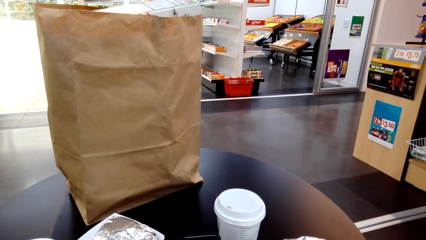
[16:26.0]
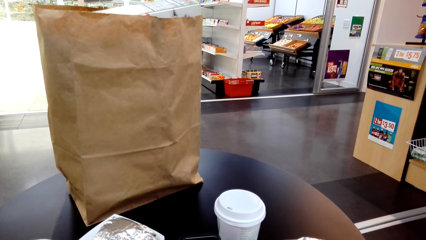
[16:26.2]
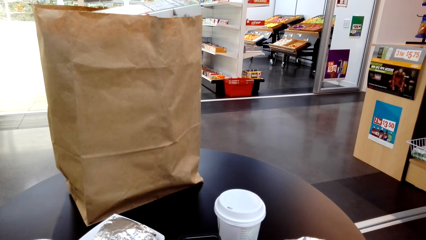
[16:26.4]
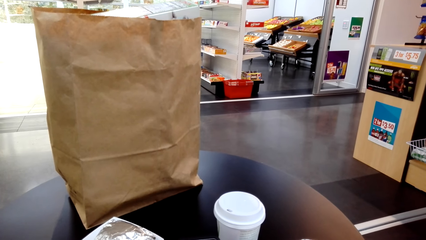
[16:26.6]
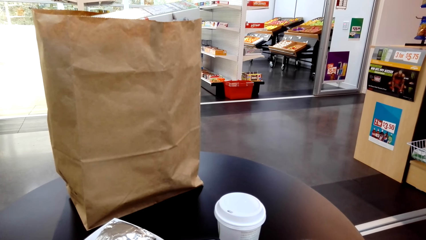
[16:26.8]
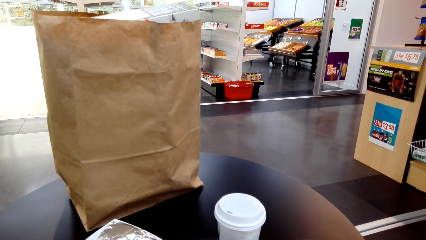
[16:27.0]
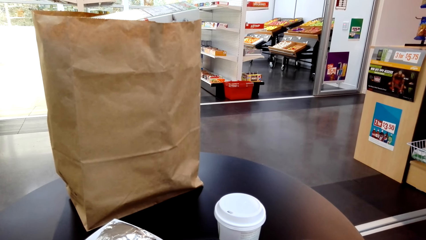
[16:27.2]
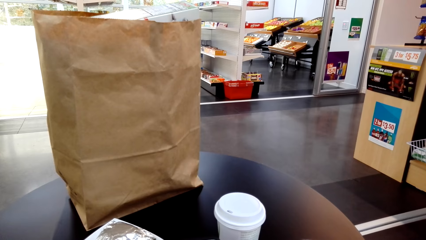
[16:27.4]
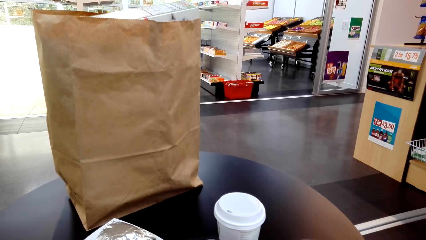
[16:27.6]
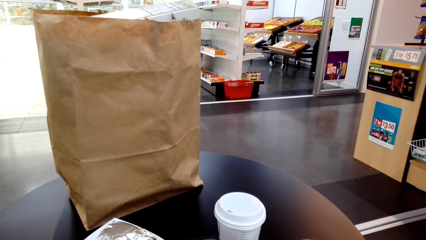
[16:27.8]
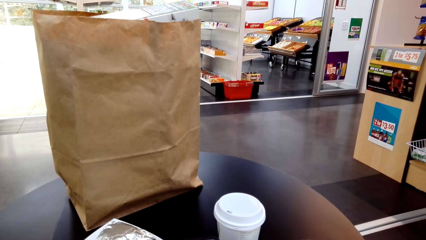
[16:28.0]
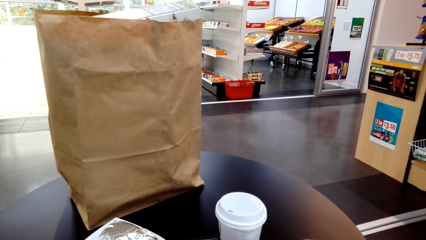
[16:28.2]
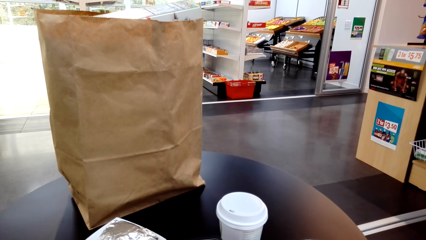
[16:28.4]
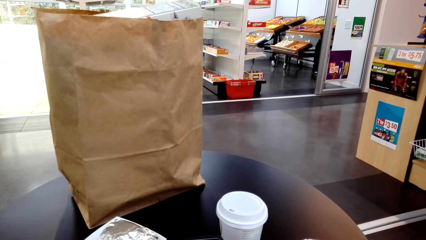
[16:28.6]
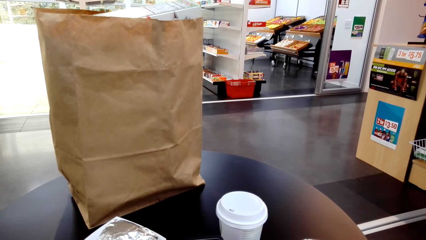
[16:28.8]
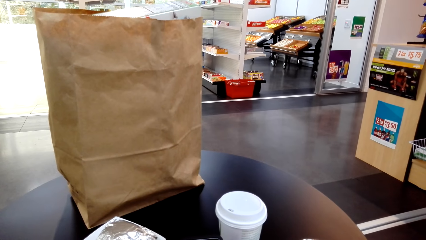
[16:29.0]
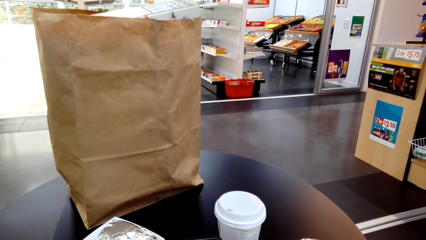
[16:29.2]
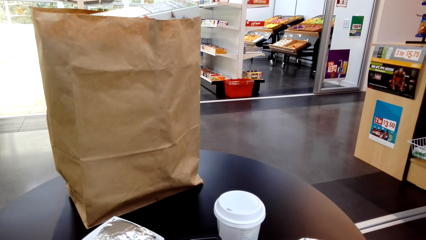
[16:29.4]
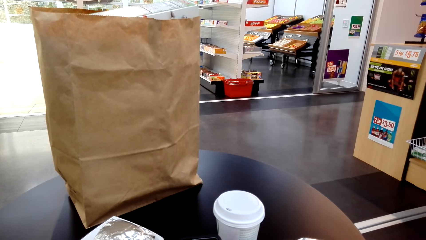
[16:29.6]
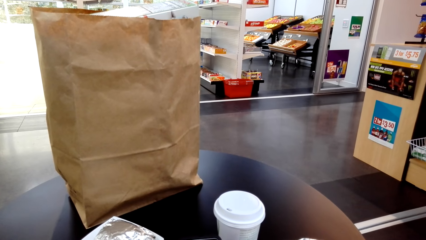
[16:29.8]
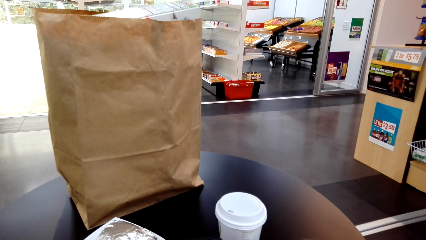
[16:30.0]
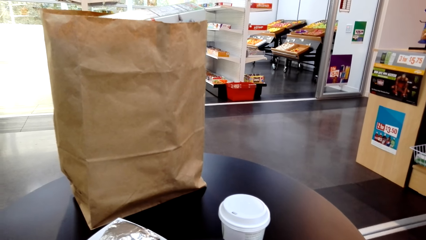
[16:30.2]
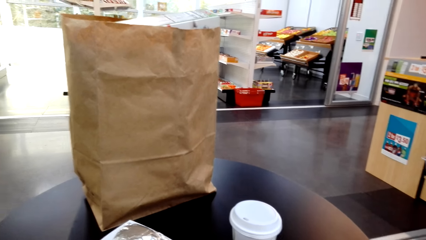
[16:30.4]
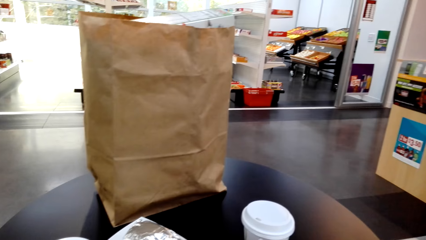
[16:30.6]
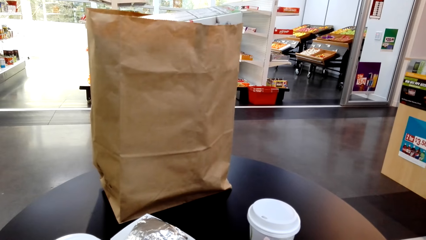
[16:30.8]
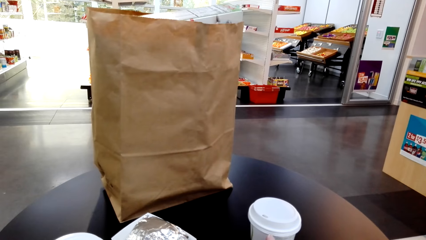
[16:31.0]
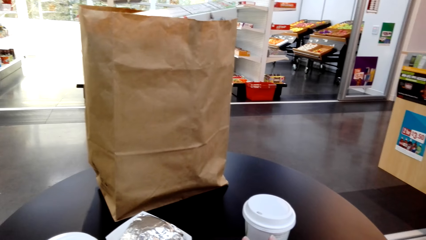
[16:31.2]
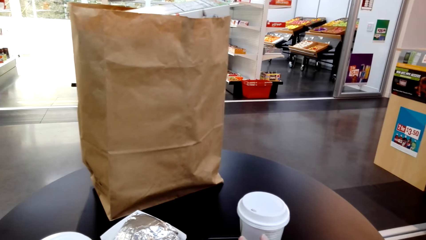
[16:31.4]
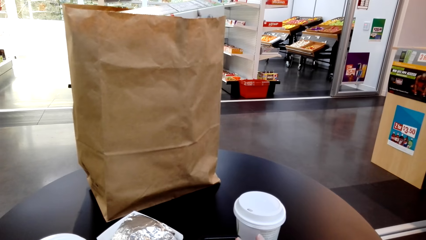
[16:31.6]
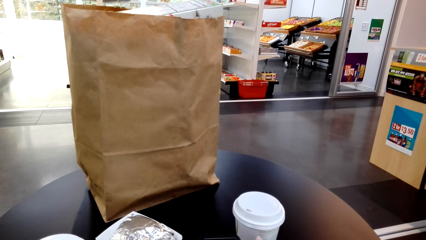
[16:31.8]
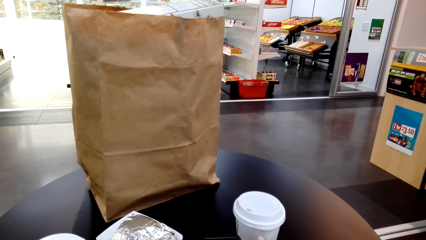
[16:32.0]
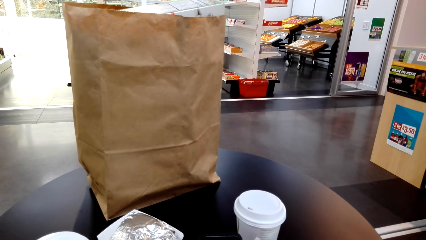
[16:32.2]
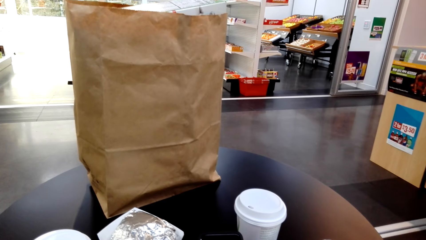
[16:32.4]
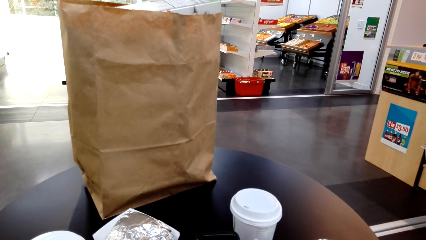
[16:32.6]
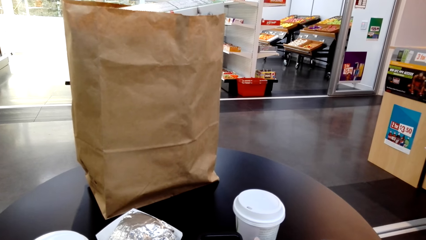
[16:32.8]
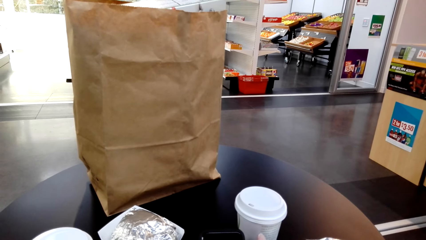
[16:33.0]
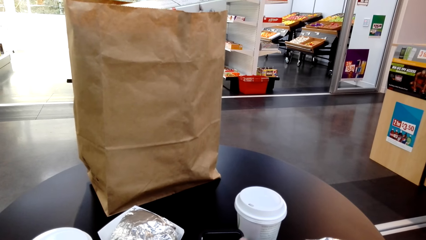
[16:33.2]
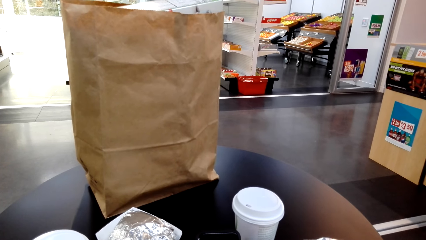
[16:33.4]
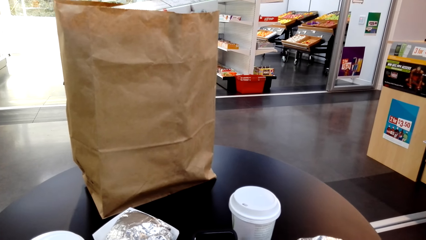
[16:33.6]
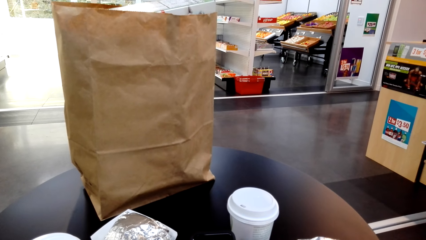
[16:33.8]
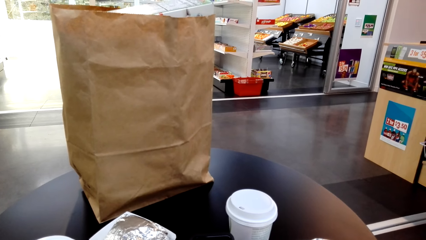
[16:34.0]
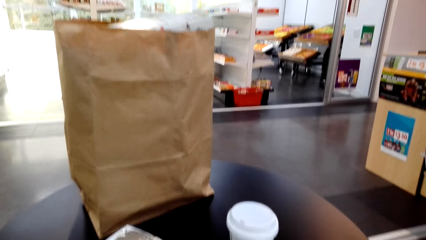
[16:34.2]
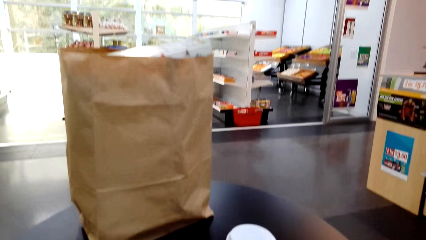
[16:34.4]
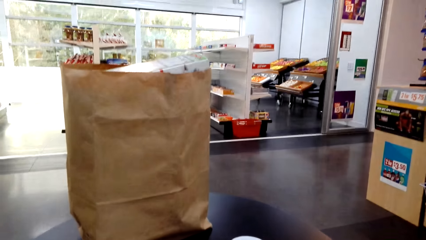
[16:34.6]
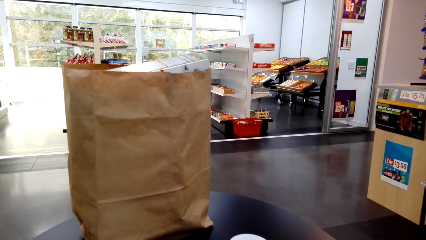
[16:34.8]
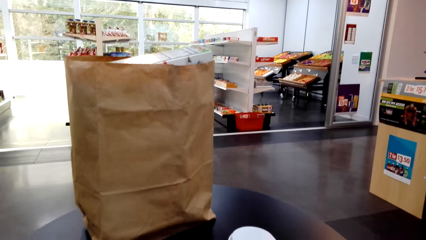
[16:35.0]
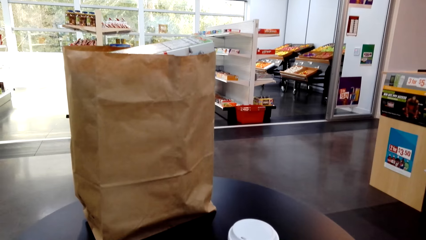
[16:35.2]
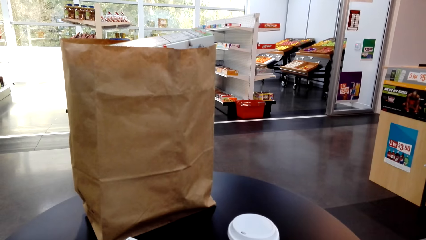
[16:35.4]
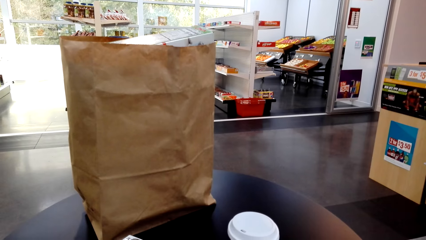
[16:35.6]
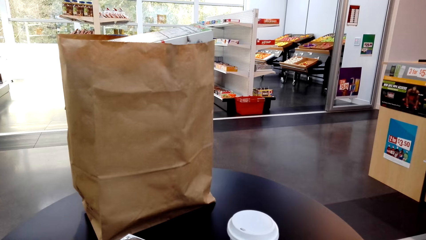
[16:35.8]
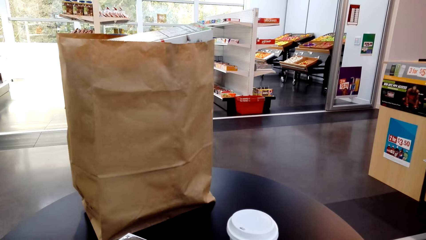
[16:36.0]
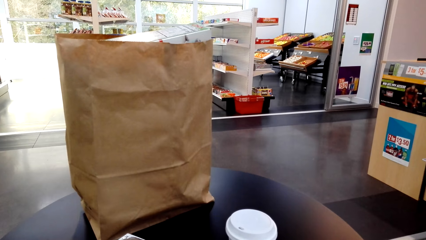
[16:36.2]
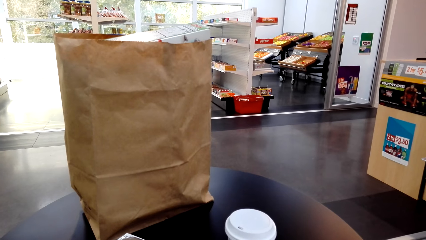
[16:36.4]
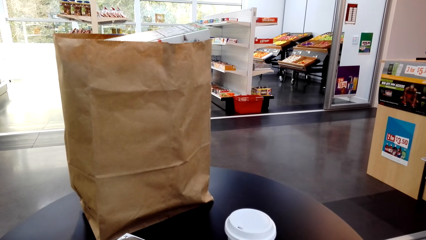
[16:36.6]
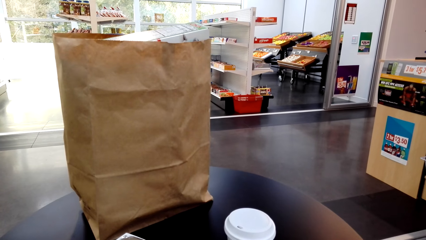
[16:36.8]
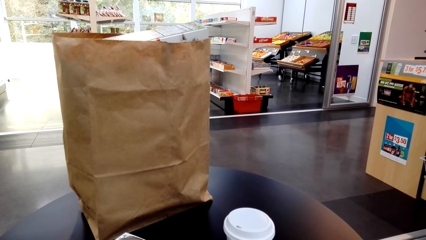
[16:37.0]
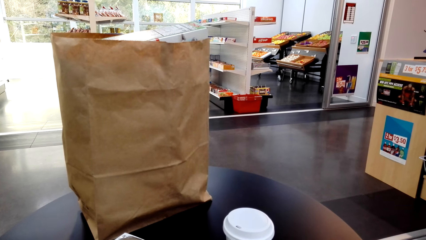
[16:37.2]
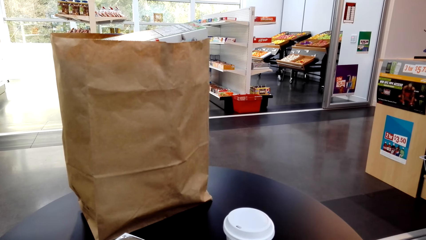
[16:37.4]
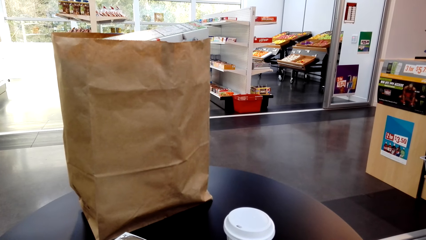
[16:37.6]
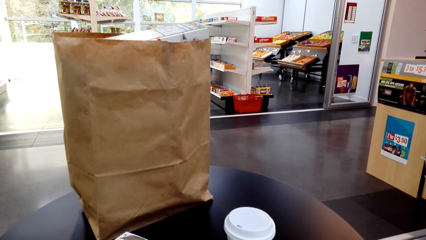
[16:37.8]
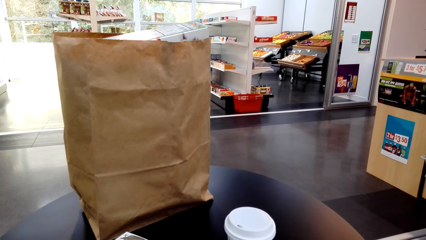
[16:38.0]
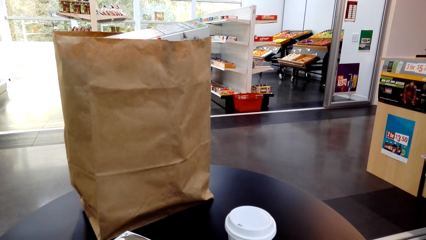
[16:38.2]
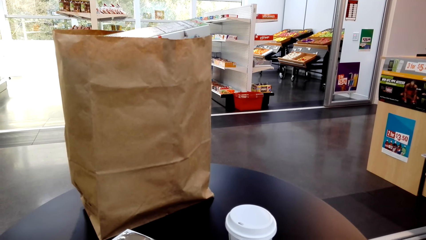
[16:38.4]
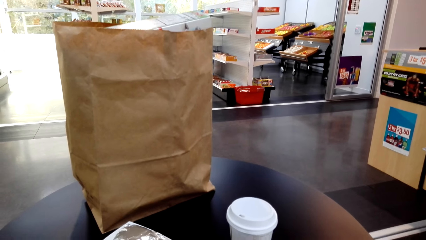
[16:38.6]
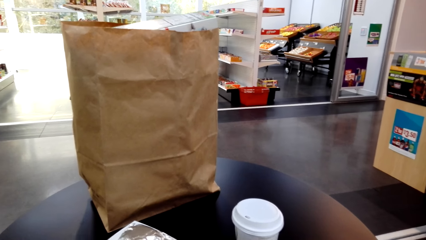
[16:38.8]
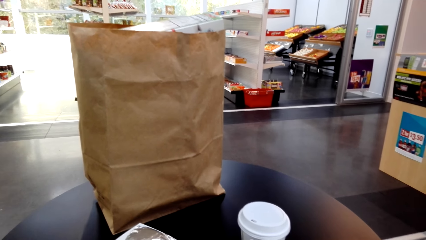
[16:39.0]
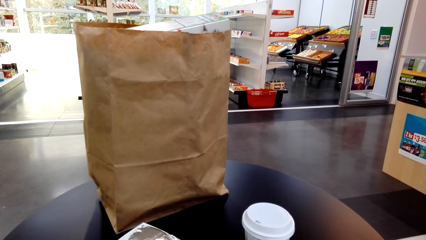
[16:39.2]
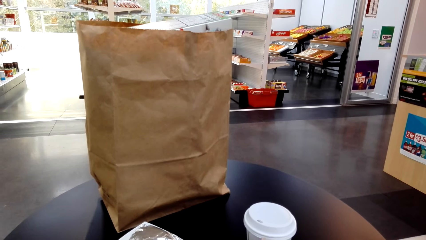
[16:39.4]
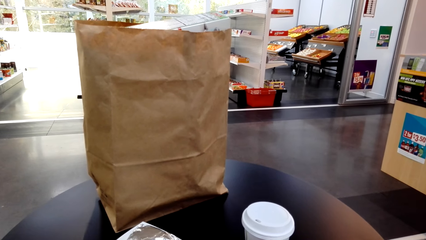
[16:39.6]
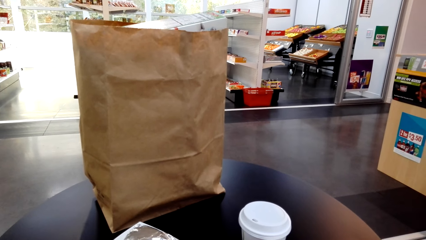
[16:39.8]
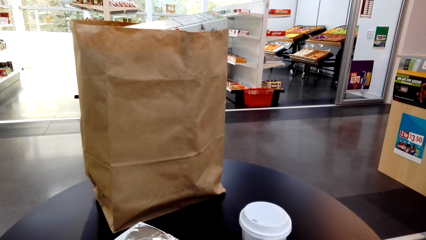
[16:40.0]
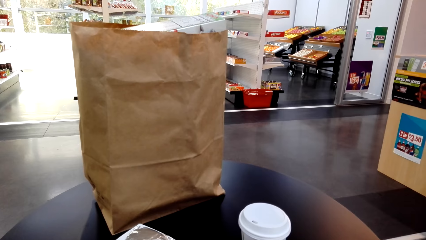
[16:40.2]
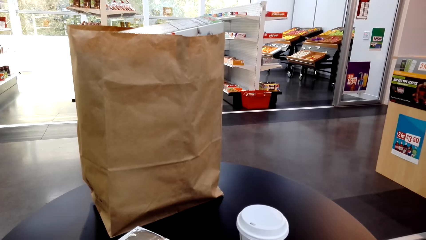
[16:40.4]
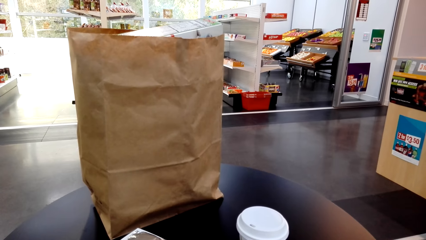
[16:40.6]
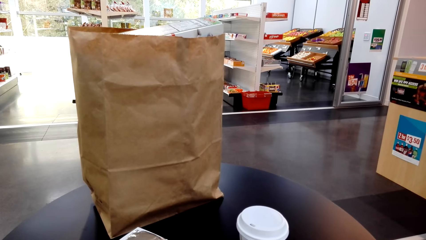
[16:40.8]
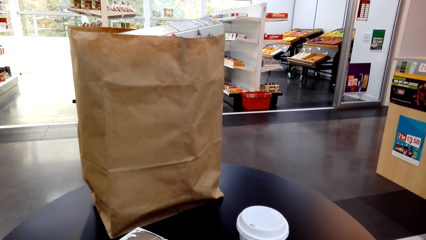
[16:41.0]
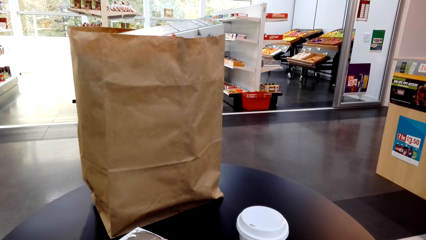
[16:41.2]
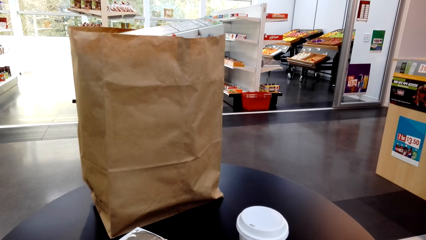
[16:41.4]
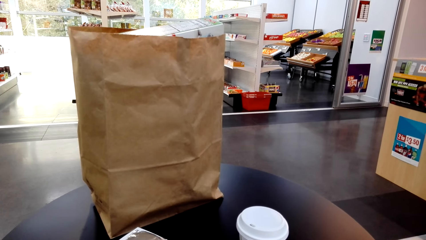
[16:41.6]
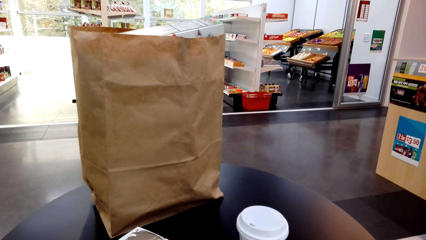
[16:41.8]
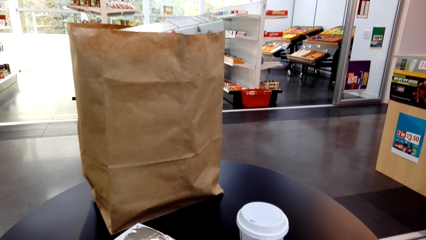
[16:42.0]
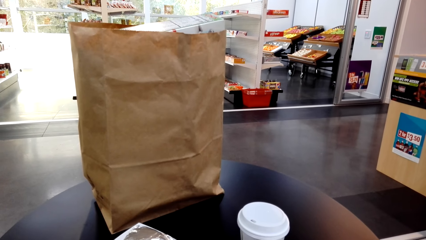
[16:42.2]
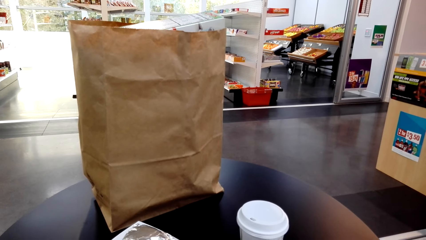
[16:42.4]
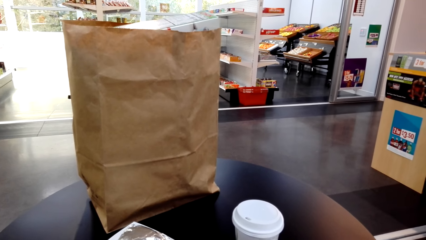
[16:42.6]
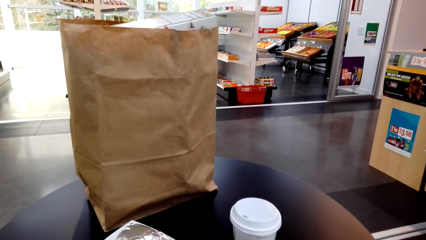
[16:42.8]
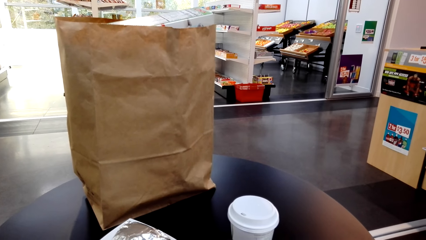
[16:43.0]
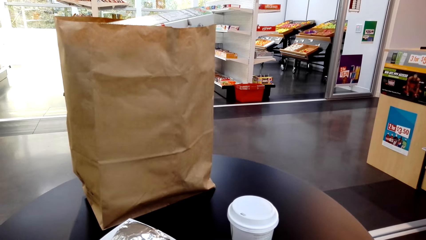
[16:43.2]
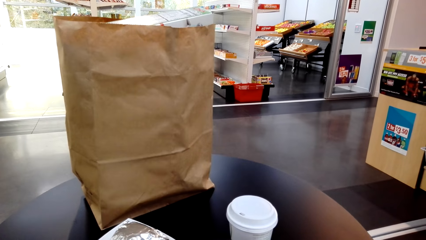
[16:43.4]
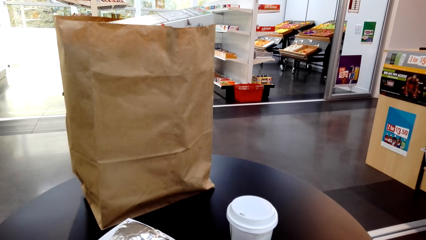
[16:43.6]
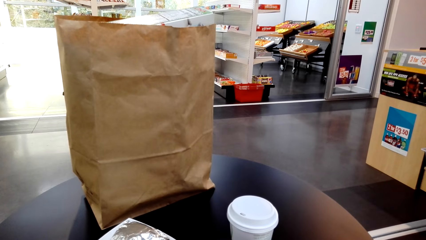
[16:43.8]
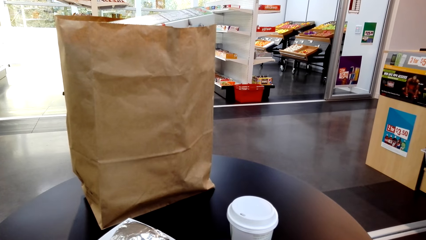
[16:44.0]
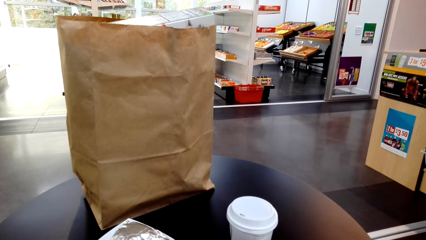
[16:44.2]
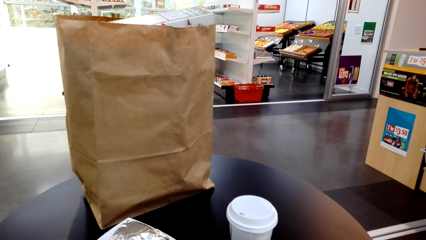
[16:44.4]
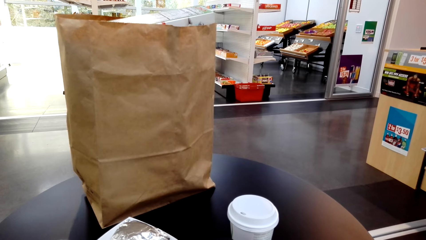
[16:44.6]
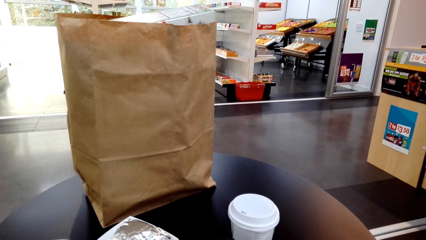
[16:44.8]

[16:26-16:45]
The camera wearer looks around. They operate the phone.
